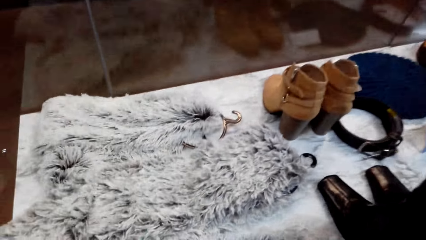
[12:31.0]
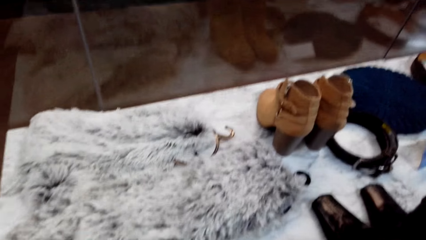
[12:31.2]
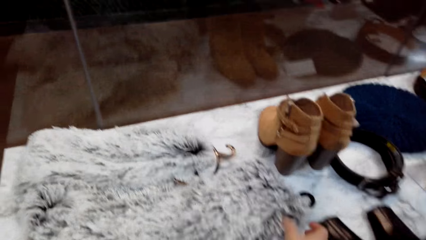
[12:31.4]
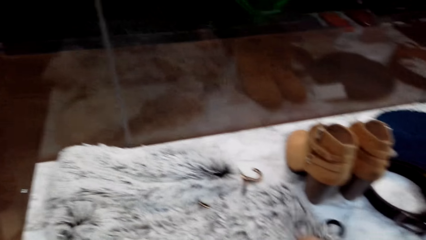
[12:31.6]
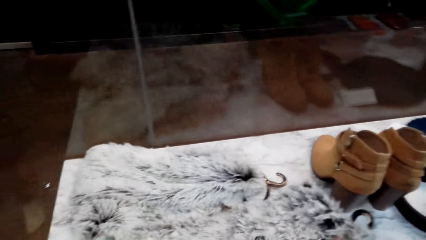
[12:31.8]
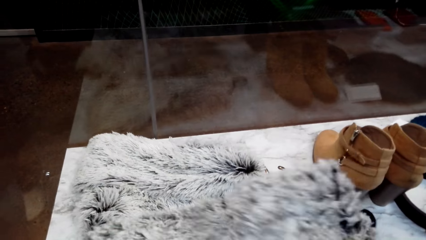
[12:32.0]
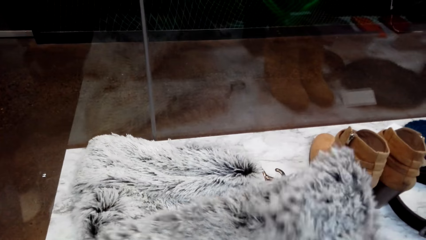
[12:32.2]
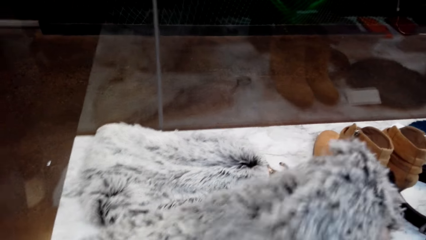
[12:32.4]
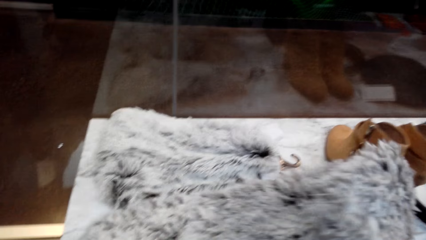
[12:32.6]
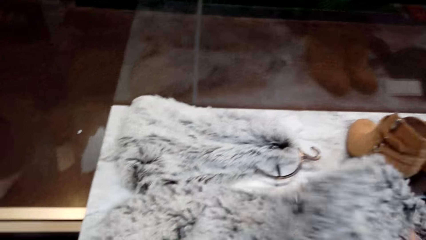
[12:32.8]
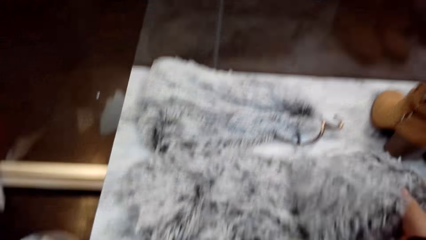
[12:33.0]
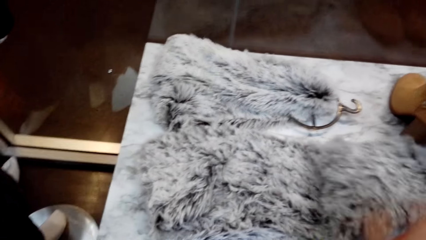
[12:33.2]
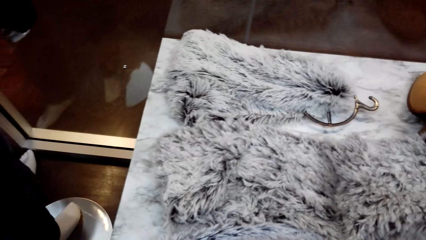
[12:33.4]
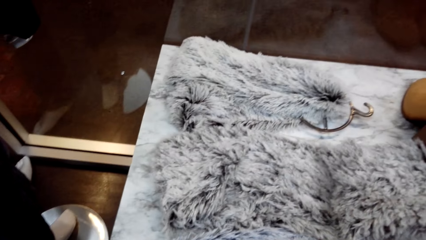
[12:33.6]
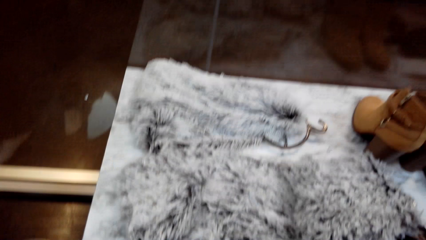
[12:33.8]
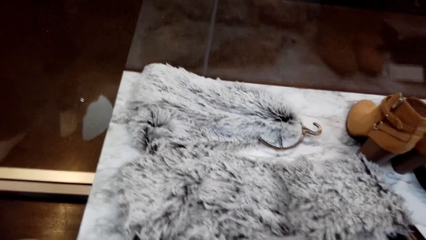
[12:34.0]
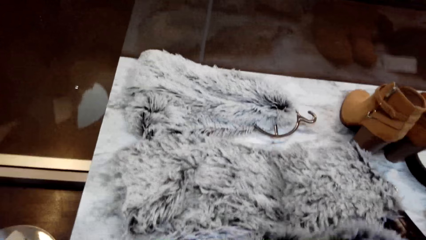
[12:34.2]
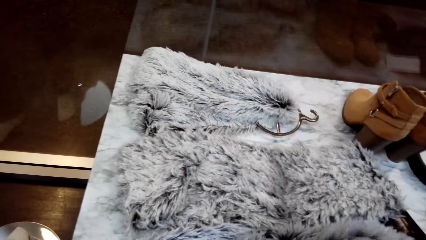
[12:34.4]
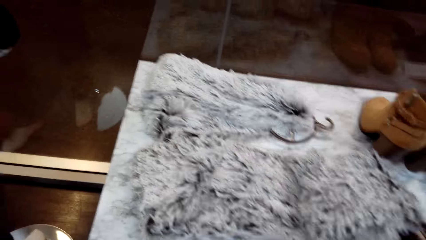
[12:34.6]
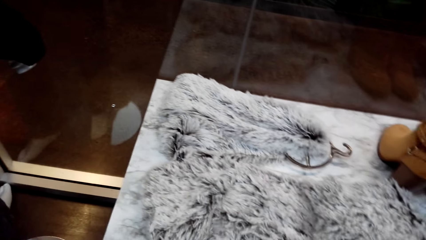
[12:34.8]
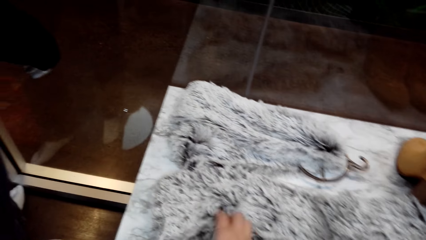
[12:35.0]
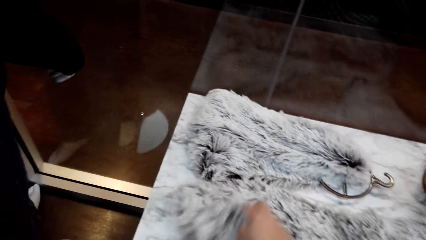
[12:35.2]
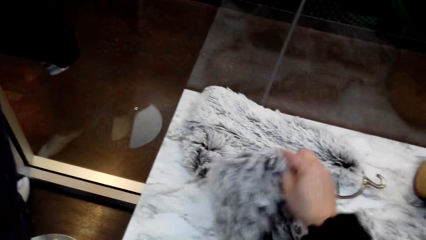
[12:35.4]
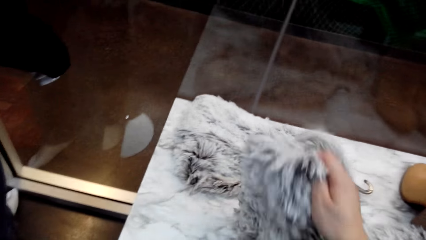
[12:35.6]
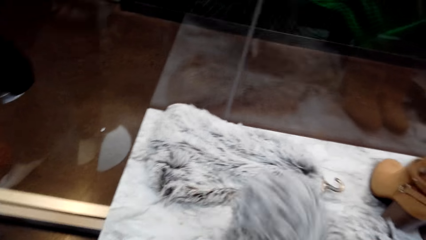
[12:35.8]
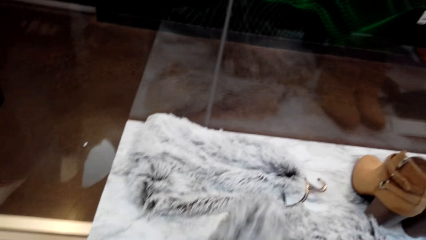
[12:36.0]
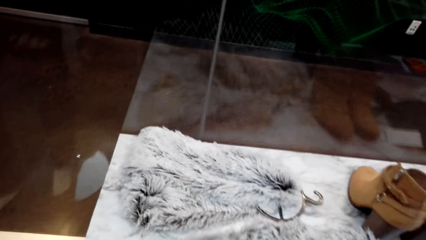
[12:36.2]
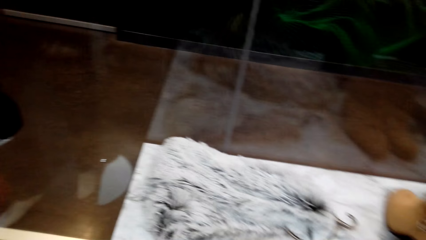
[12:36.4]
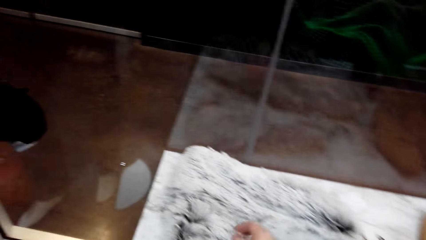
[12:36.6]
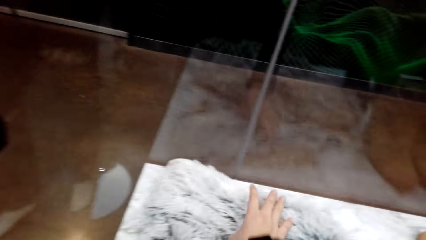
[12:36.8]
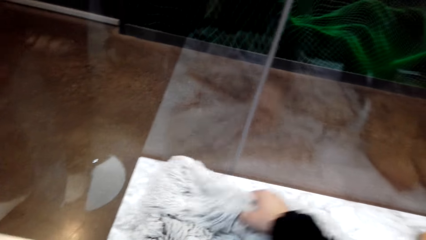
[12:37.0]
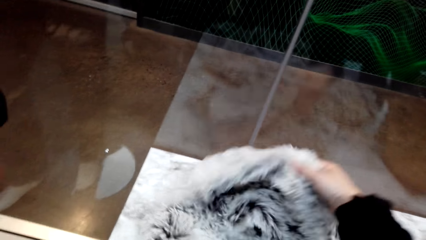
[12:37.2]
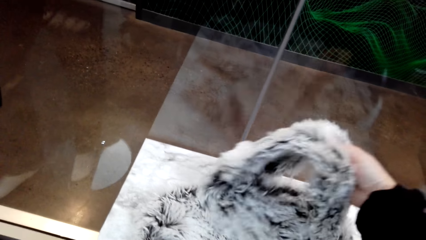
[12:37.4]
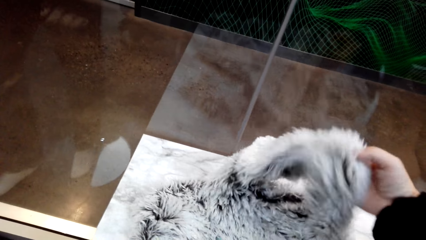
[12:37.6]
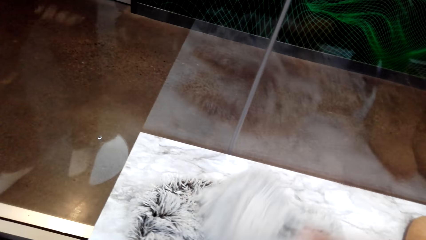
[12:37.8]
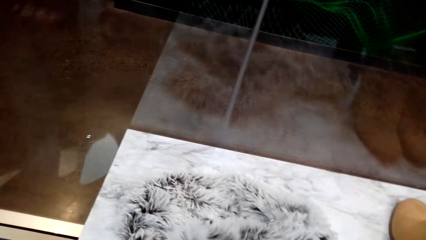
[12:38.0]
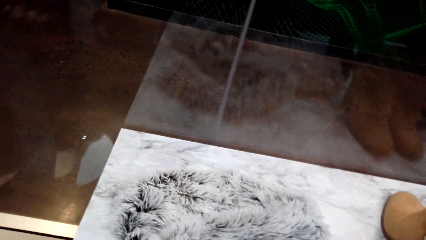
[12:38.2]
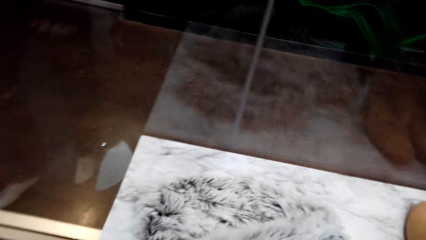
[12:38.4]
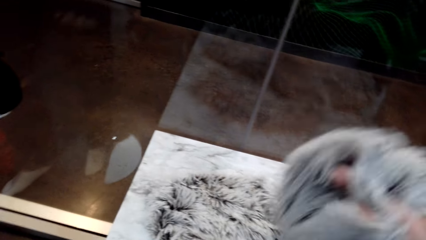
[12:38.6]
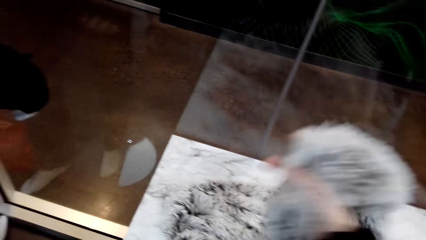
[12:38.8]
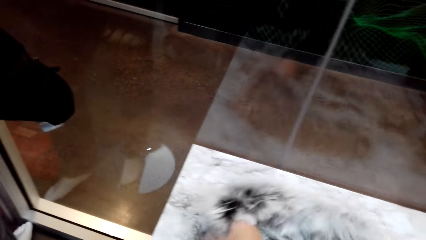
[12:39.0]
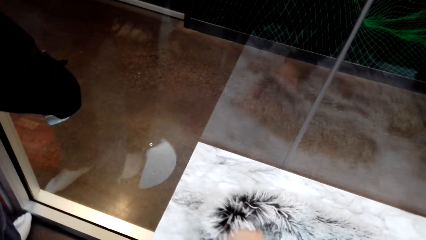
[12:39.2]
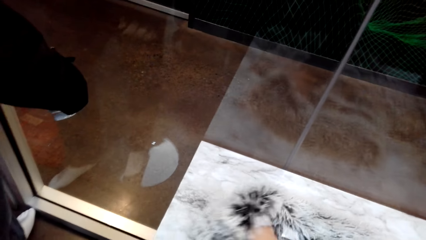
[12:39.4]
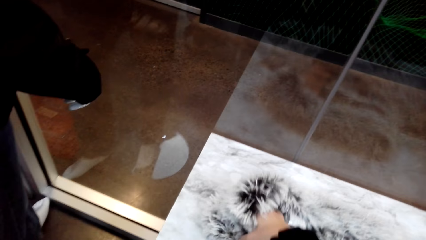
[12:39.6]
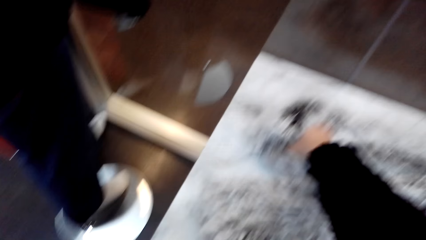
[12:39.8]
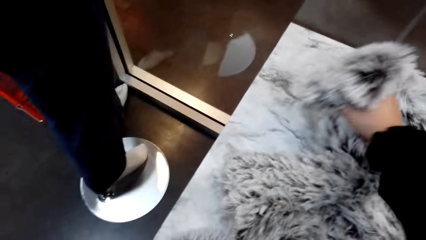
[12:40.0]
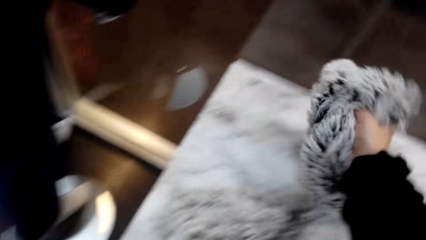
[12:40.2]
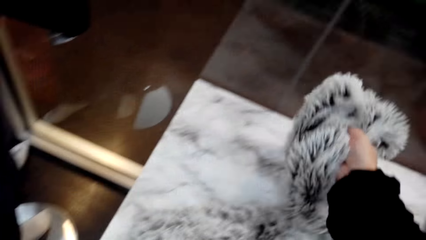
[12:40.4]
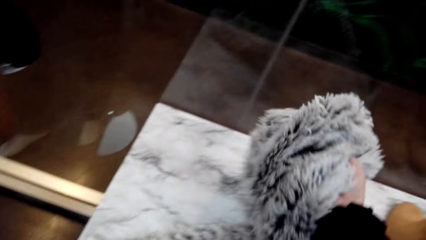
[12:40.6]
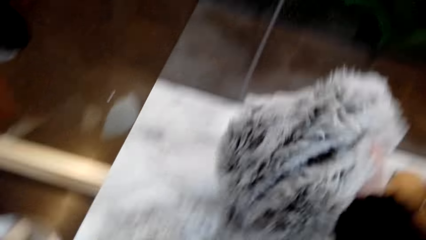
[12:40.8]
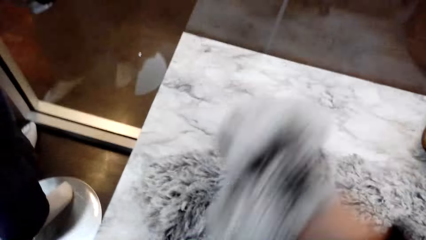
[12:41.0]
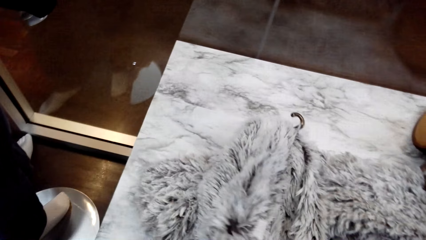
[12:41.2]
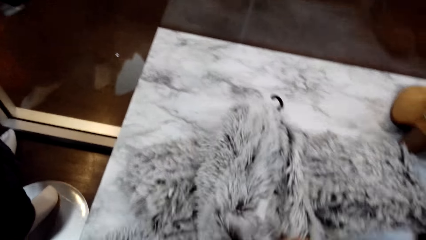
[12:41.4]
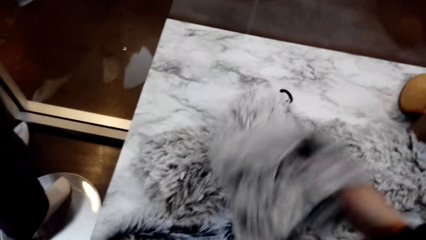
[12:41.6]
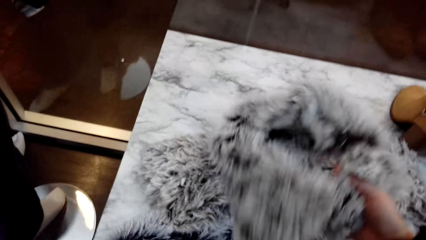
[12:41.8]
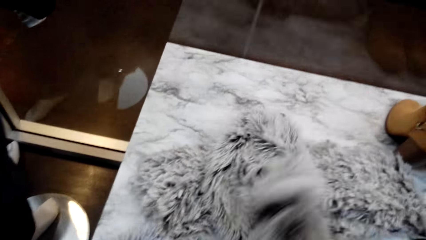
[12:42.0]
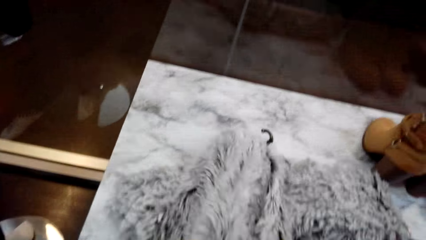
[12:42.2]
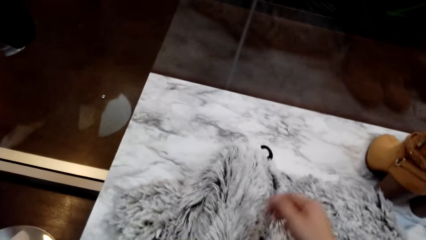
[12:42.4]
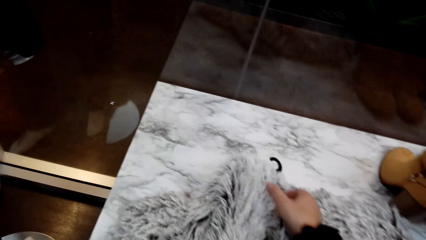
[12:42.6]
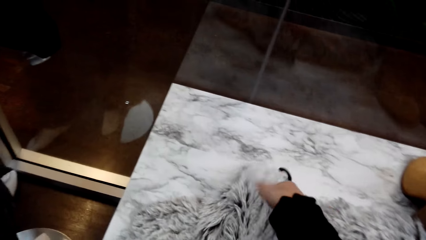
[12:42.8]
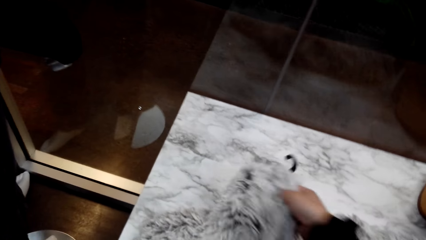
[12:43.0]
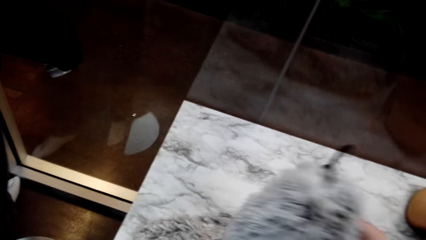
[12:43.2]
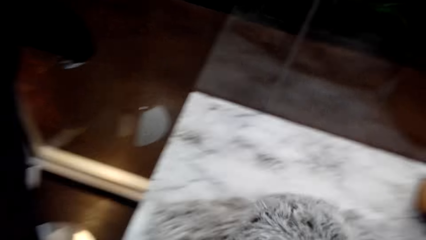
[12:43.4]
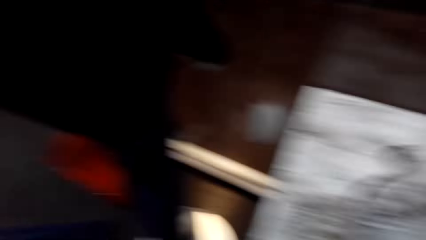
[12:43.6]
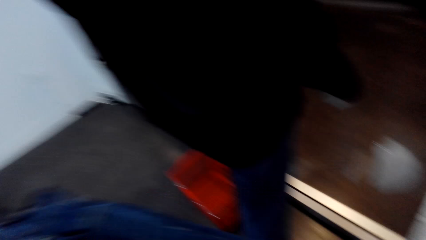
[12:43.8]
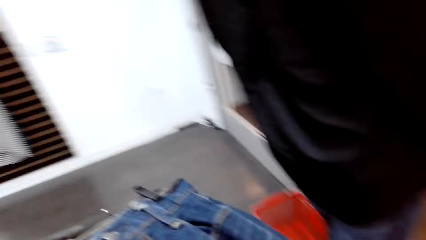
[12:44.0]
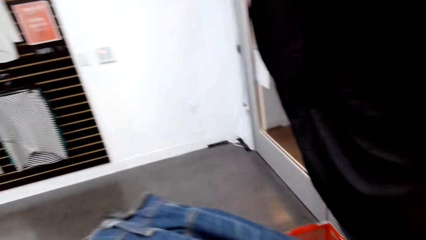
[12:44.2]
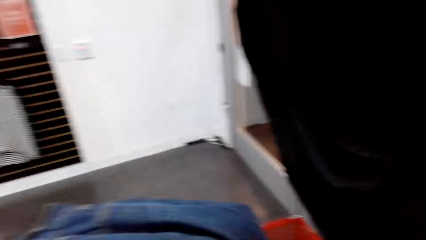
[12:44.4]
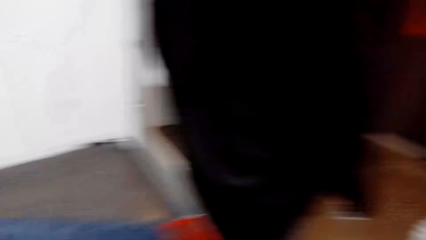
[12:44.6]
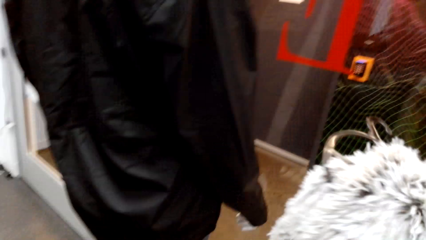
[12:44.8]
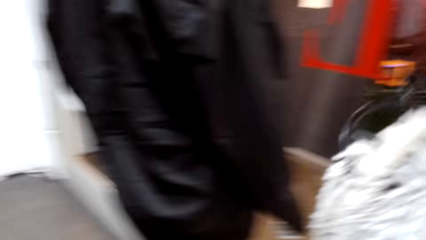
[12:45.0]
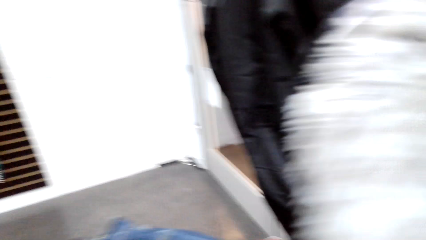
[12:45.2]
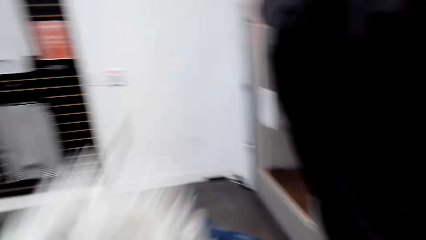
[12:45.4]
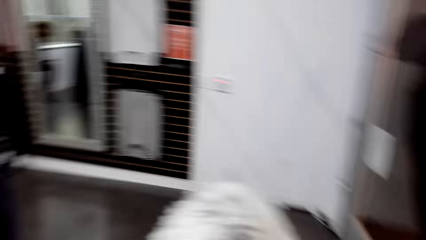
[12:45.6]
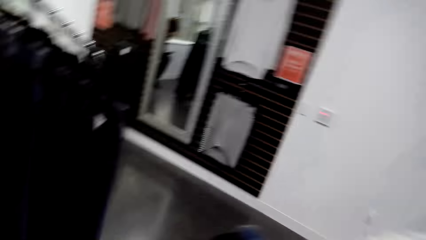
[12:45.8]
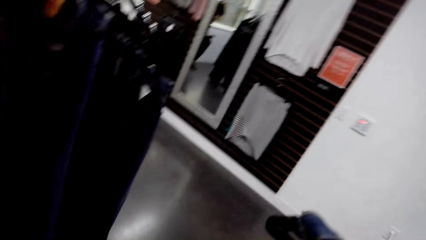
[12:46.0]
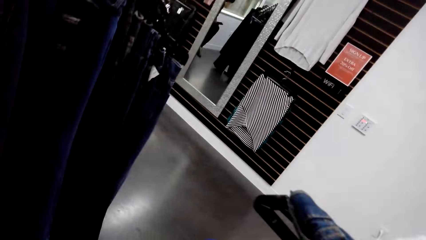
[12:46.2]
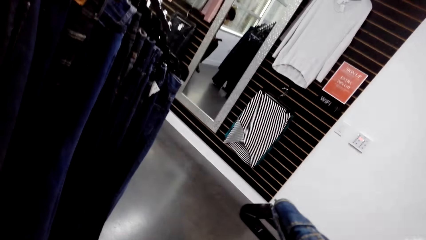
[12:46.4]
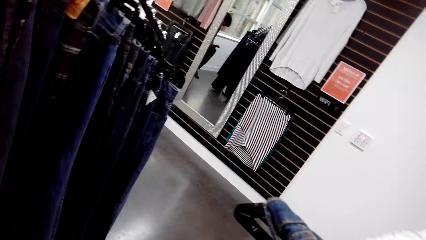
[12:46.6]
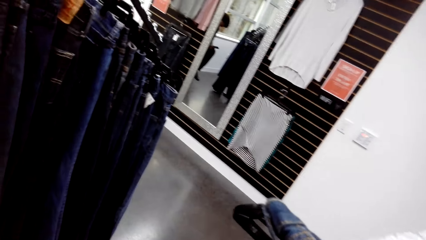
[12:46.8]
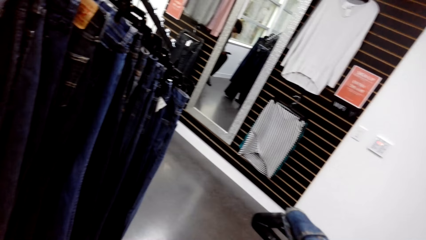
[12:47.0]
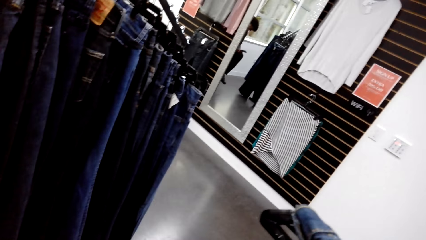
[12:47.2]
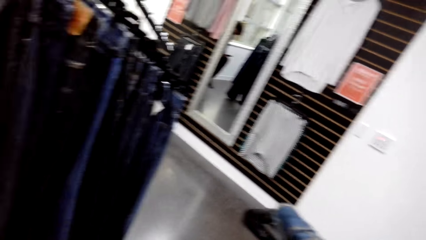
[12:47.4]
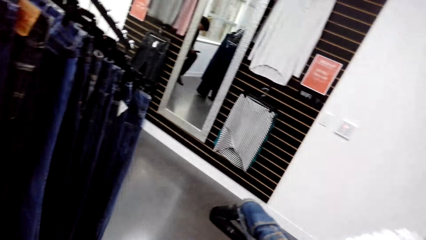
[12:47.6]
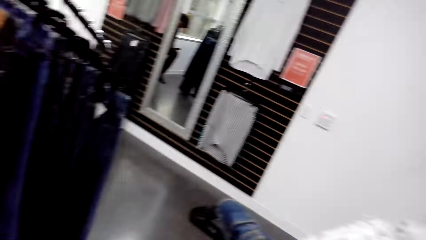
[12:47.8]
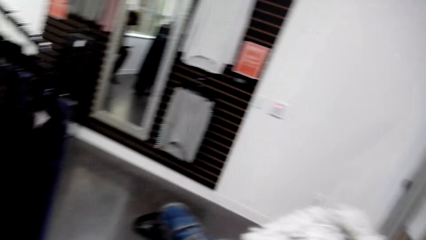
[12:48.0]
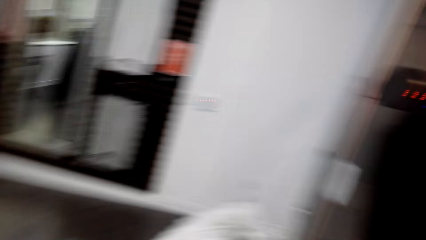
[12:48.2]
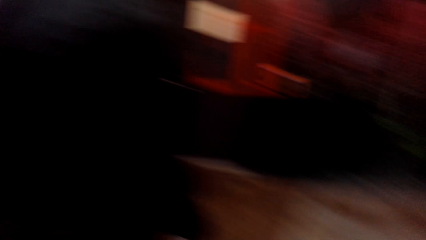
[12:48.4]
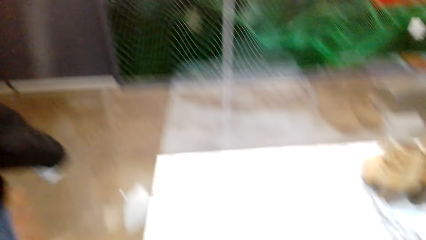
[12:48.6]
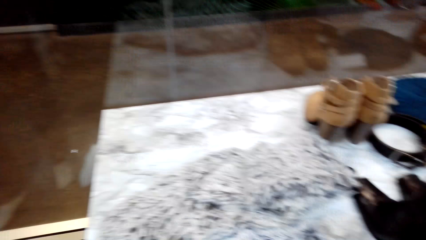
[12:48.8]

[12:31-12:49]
The camera wearer touches woolen clothes on the table. They turn around. They pick the cloth from the table. They put the cloth on the arm. They look around.
